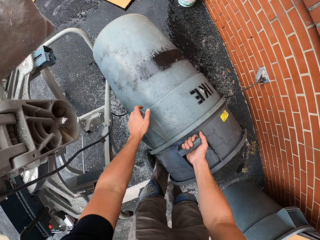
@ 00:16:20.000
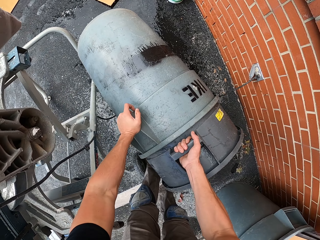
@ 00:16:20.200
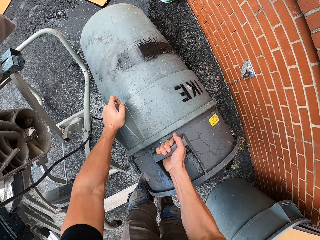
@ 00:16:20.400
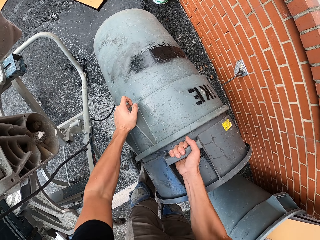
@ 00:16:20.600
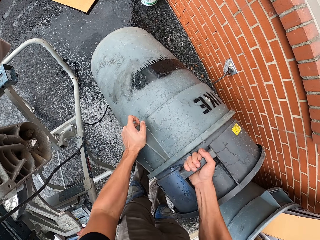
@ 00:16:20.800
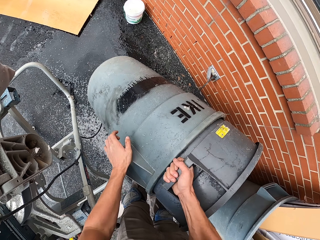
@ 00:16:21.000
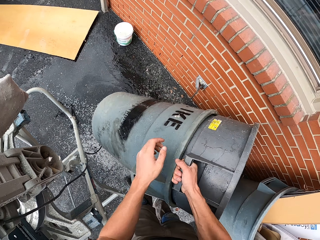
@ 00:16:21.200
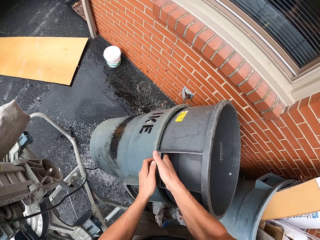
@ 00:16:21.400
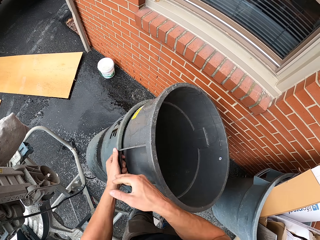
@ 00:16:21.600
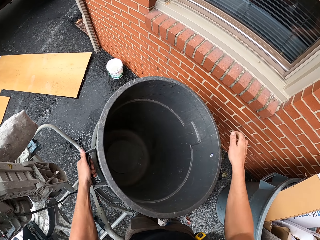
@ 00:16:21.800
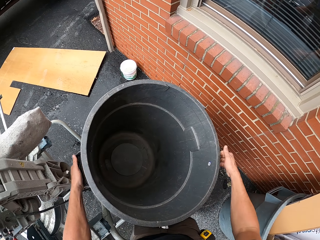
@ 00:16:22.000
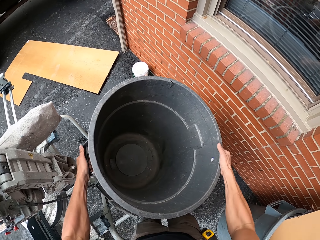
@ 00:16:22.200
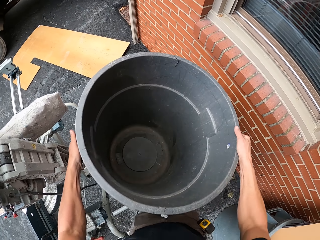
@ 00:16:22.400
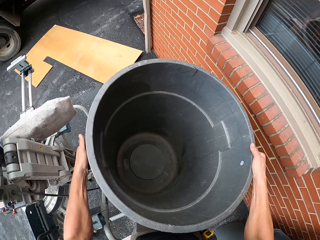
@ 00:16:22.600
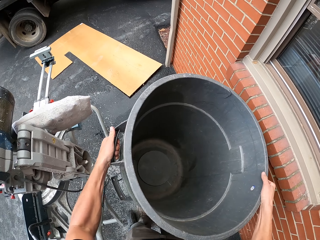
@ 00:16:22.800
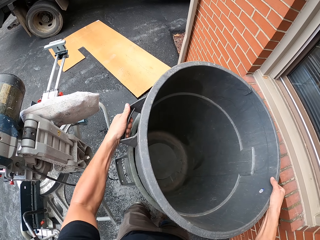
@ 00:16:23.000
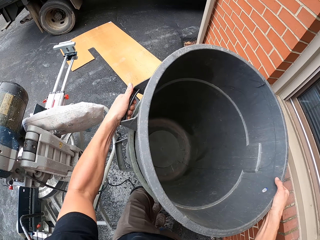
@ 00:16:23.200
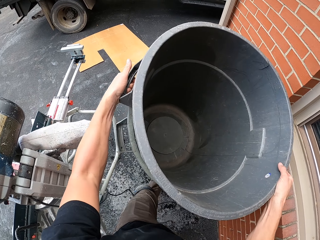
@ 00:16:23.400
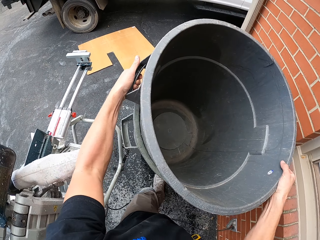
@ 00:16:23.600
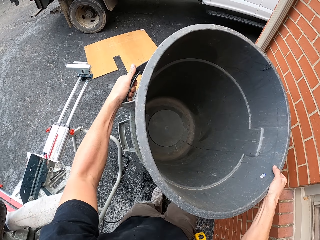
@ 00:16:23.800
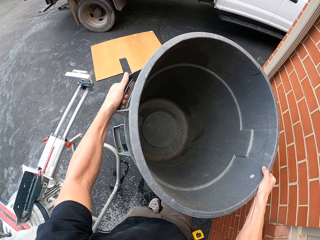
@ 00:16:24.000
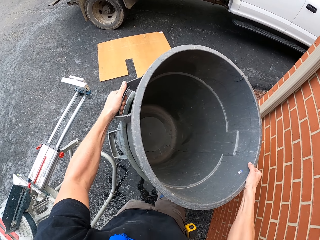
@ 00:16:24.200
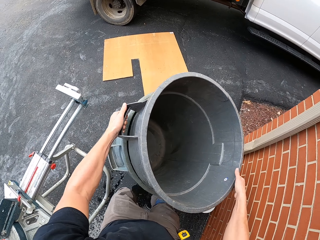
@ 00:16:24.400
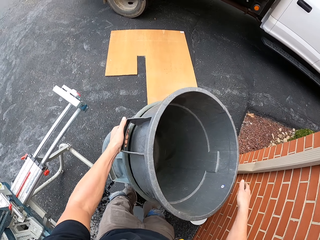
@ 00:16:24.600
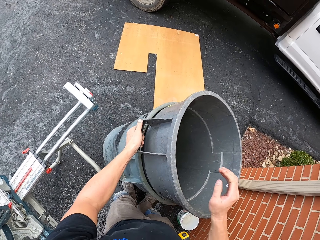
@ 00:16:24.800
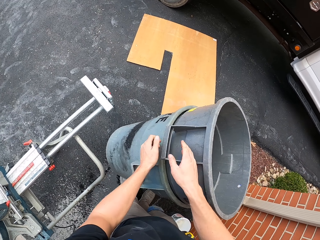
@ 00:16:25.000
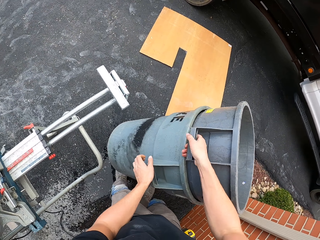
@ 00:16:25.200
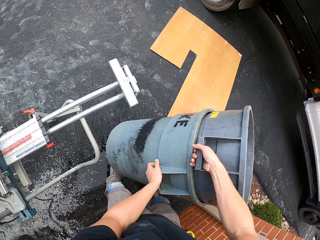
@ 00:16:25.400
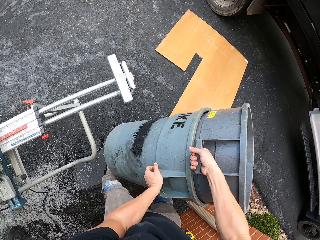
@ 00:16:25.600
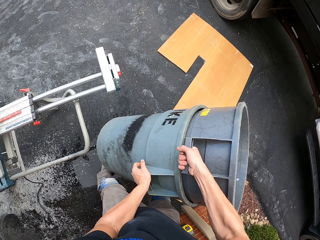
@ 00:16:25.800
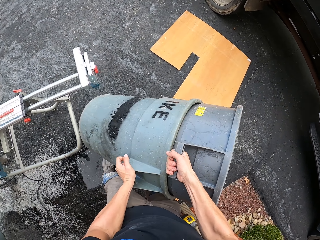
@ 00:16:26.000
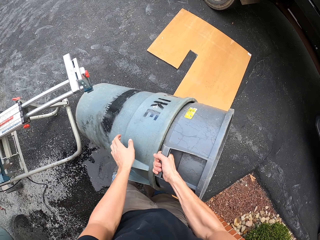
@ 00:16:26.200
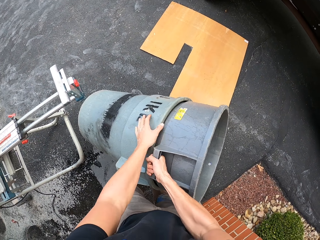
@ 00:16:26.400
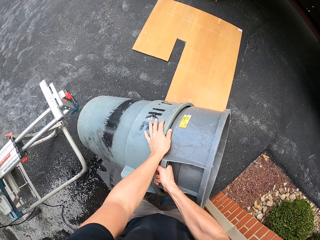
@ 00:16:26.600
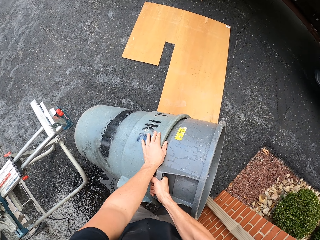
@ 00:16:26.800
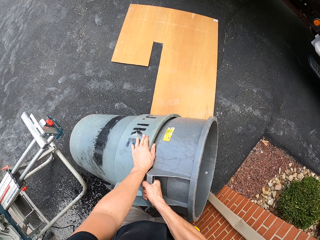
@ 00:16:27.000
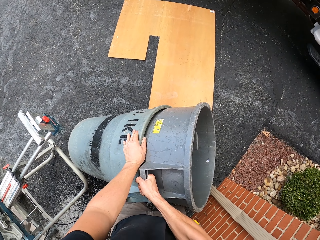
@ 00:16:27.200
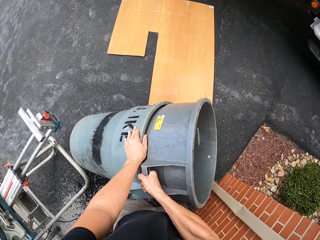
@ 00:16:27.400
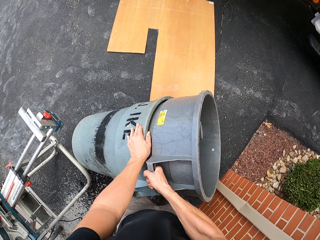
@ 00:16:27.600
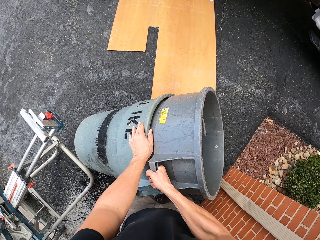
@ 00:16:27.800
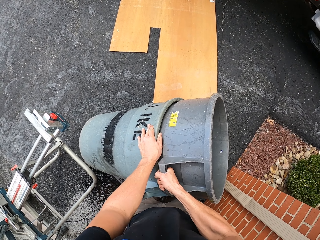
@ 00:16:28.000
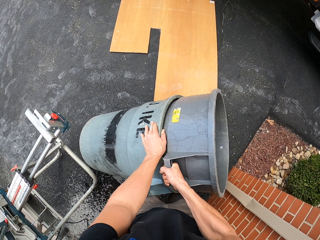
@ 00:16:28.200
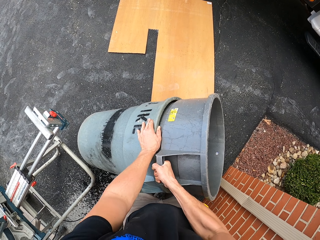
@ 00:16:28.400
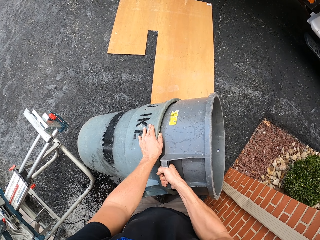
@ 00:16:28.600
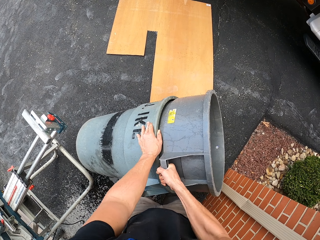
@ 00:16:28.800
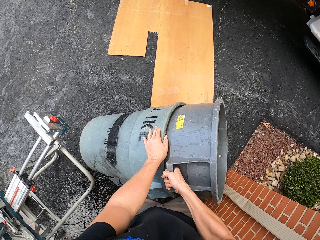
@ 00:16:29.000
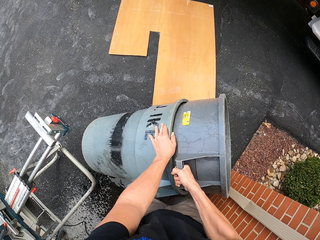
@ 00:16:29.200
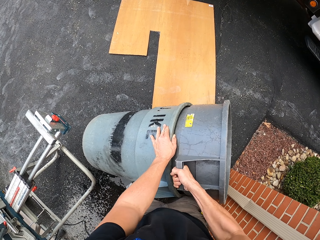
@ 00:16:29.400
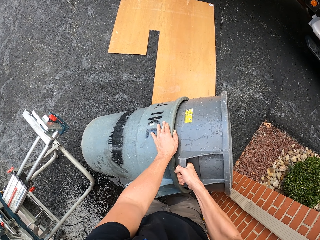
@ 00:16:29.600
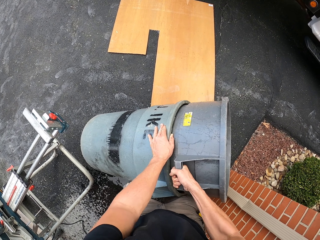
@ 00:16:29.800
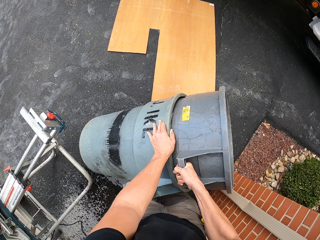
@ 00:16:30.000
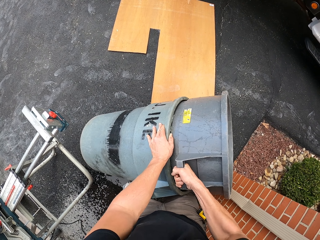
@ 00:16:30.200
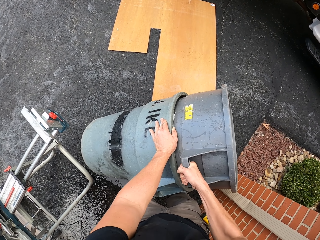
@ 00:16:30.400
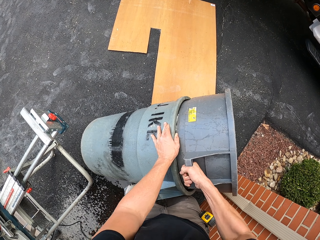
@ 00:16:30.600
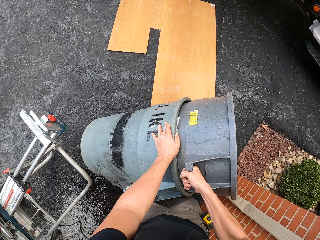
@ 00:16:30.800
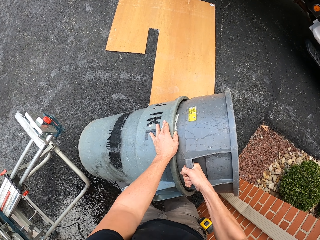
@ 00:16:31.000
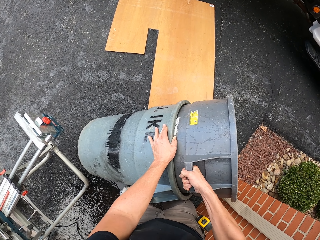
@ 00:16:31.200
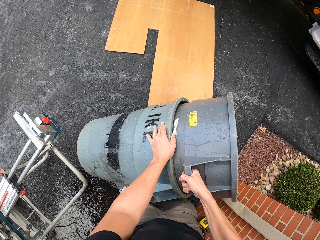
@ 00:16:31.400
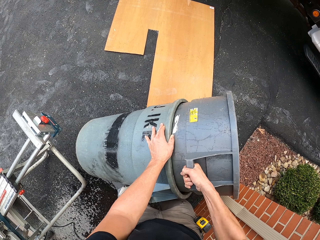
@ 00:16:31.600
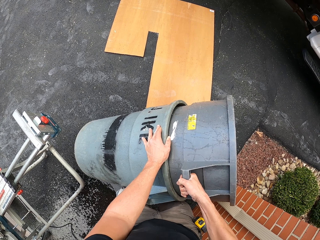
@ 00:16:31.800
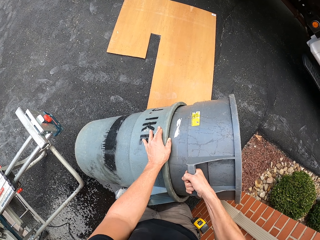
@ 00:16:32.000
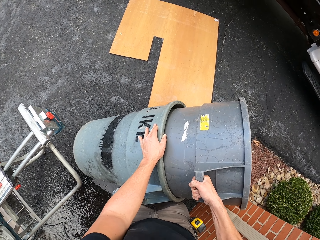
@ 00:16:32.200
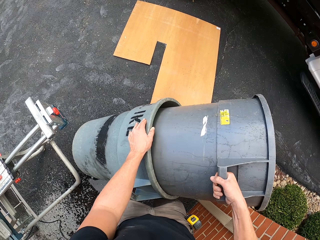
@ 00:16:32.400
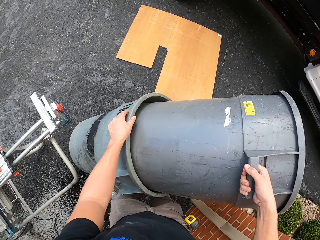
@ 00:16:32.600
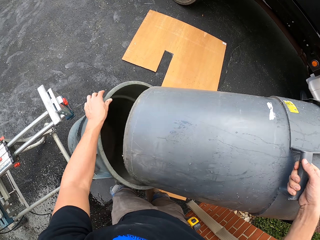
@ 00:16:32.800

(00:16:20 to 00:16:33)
The camera wearer eats the snack. They hold the dustbin with both hands. They remove the dustbin in another dustbin.

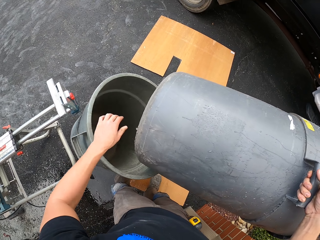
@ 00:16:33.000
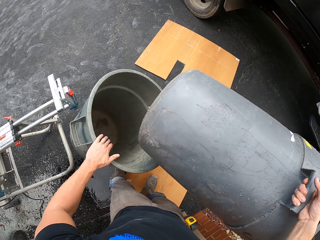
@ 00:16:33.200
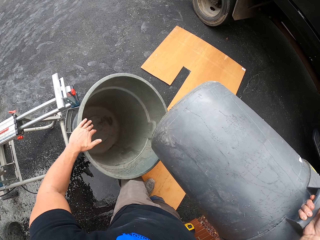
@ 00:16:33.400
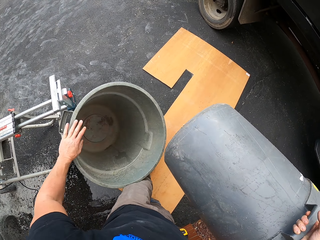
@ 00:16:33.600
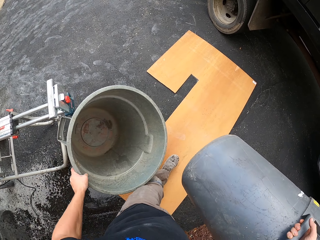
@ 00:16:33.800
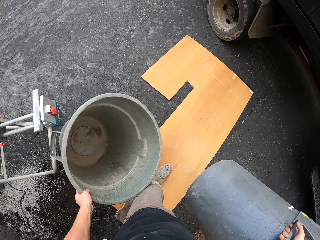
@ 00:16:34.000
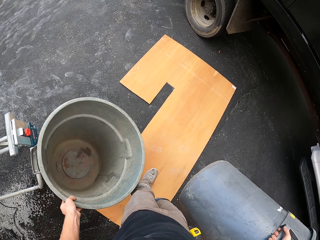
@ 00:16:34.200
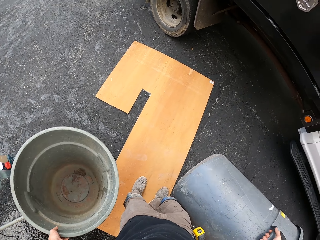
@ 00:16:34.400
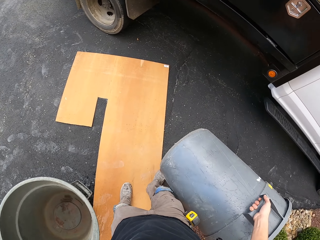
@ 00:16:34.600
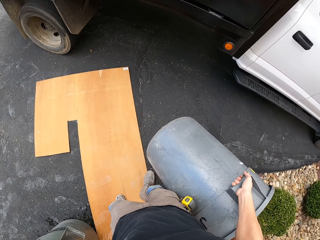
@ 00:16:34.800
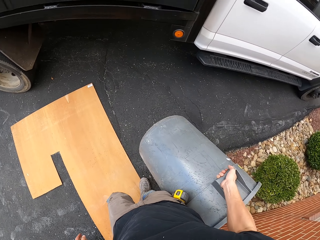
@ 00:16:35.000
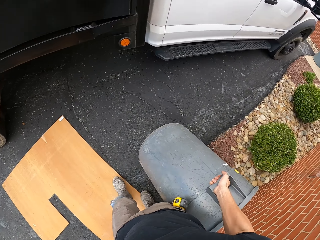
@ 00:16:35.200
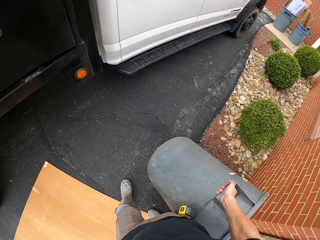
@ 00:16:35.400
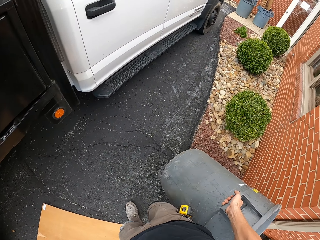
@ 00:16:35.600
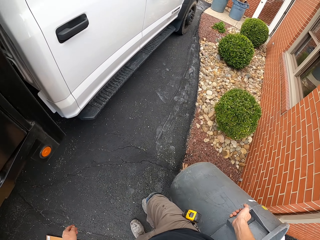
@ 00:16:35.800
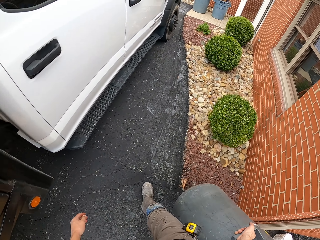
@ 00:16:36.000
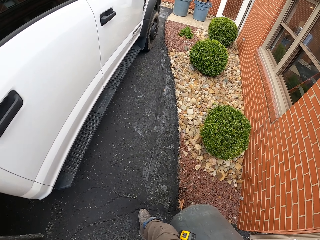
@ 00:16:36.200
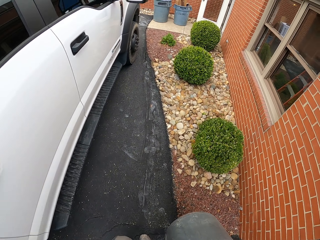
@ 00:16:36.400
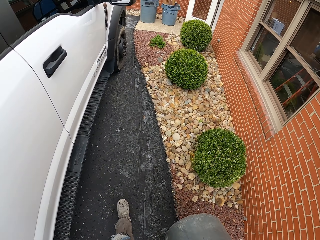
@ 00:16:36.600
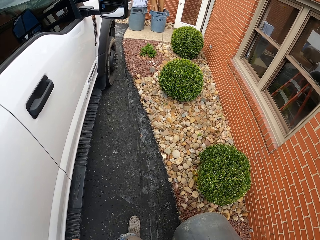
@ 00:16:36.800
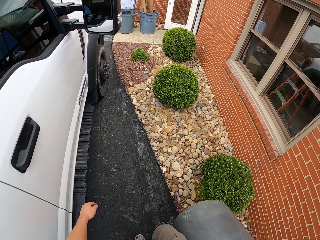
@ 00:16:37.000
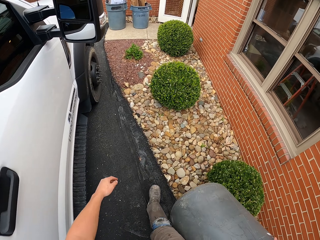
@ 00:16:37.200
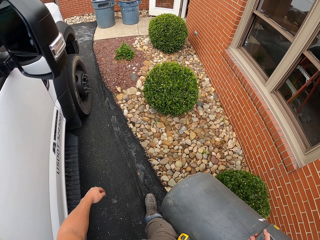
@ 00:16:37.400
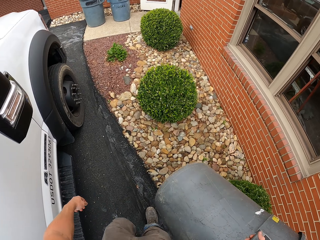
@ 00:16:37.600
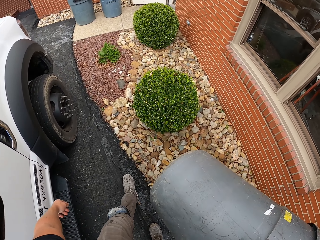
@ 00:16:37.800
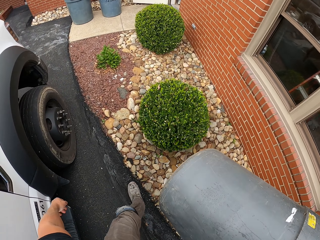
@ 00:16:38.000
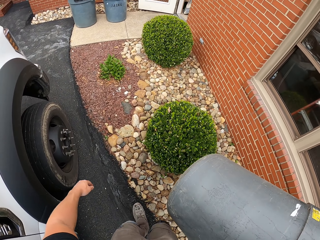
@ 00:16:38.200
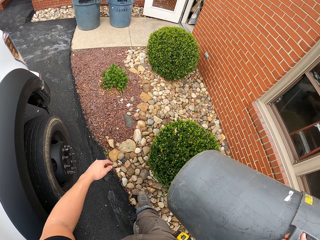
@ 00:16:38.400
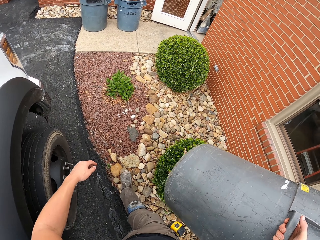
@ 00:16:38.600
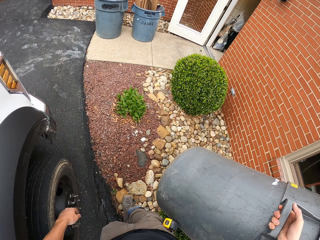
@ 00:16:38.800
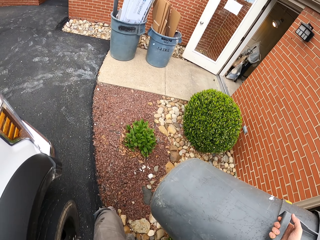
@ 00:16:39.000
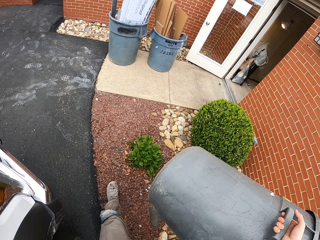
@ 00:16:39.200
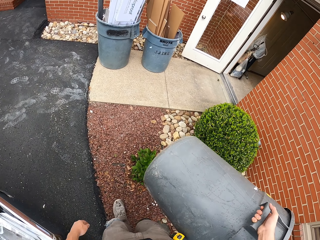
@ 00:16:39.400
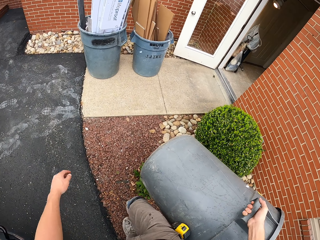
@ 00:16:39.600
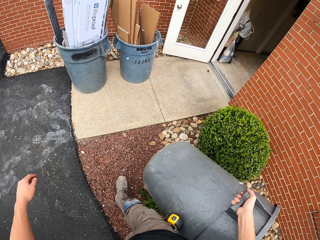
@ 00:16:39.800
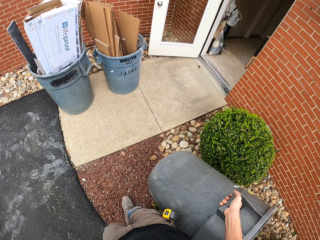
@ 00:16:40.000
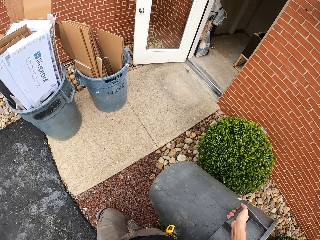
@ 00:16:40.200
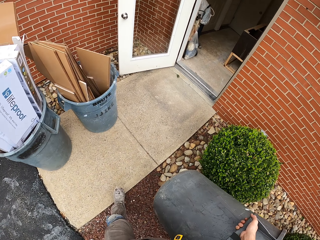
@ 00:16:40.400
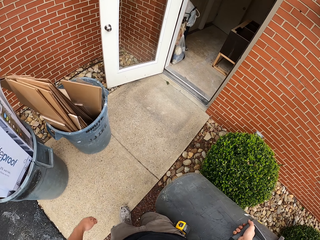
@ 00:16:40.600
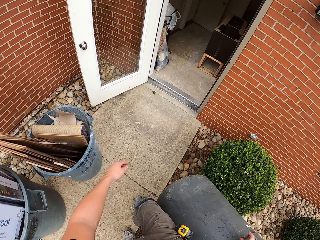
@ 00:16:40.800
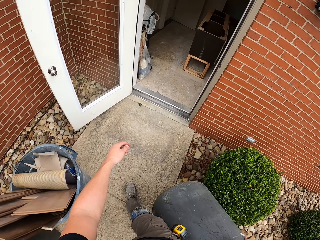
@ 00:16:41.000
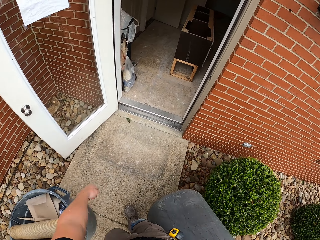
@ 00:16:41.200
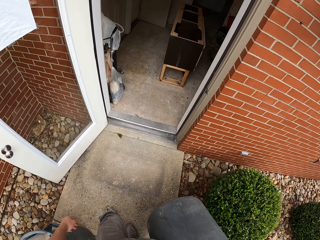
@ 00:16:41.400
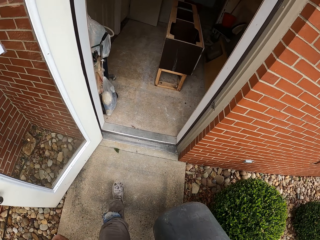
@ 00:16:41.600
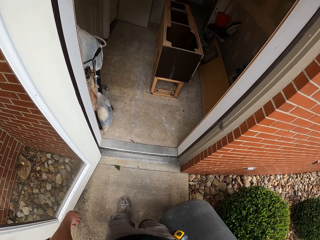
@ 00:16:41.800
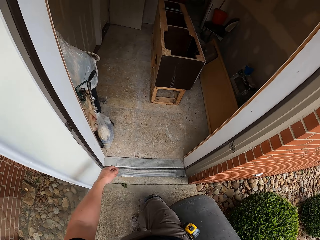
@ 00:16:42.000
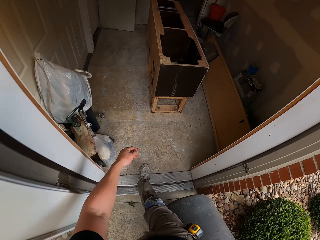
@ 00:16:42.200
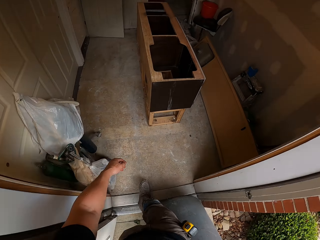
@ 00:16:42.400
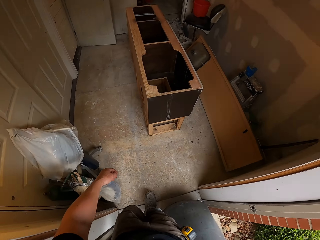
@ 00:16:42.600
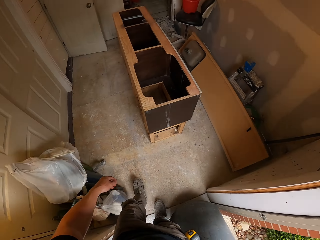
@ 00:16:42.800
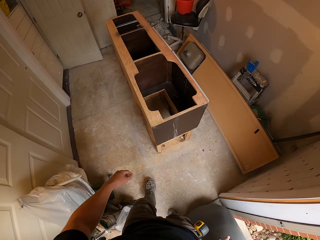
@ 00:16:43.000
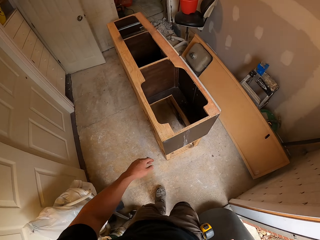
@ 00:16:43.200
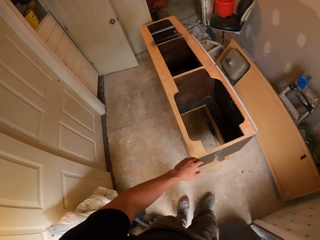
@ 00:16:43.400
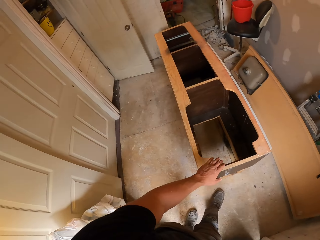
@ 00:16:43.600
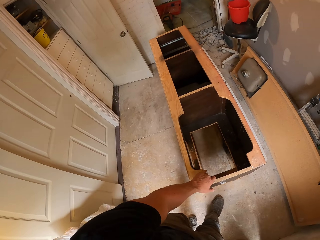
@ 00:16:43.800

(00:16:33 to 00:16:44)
The camera wearer walks towards the house.
